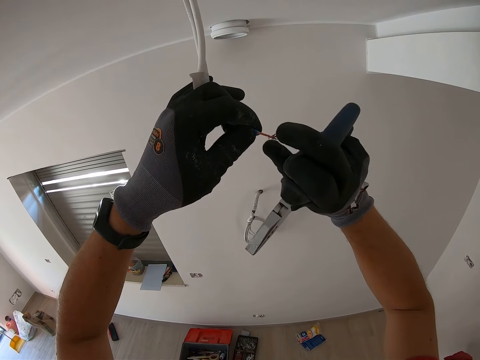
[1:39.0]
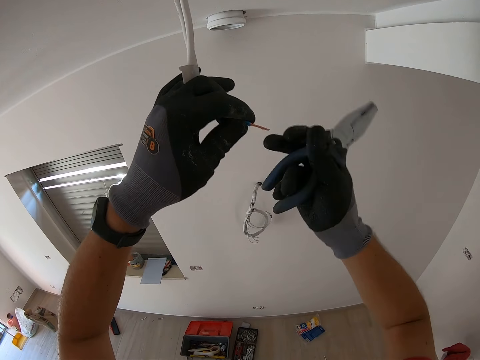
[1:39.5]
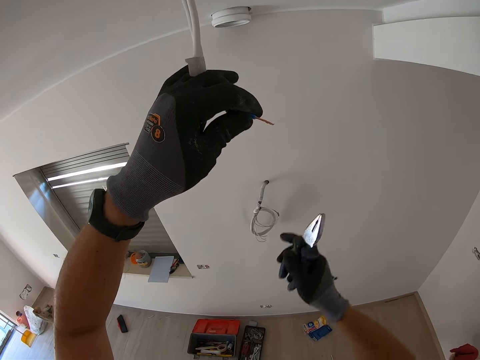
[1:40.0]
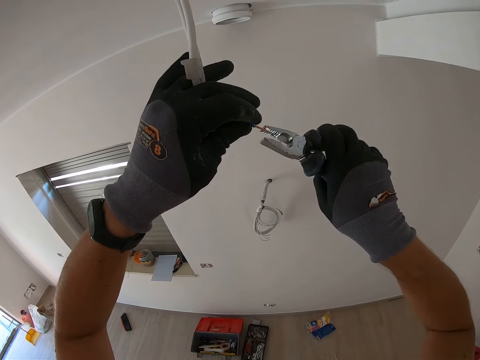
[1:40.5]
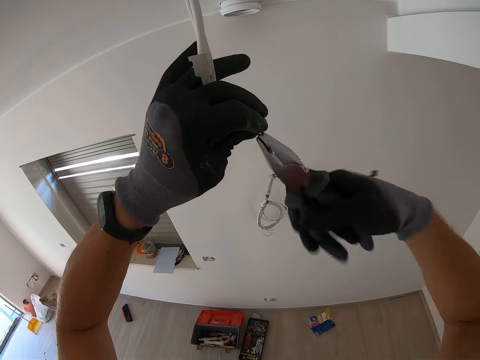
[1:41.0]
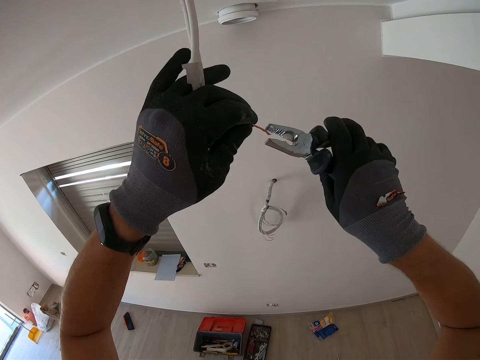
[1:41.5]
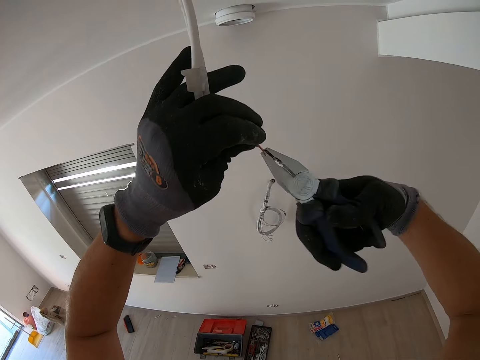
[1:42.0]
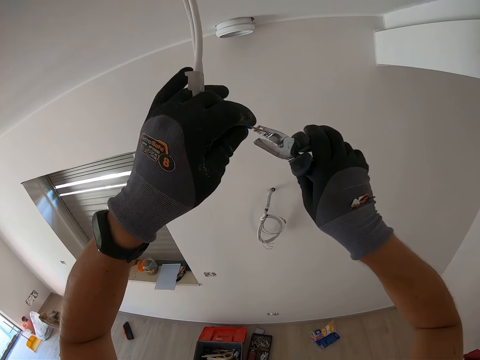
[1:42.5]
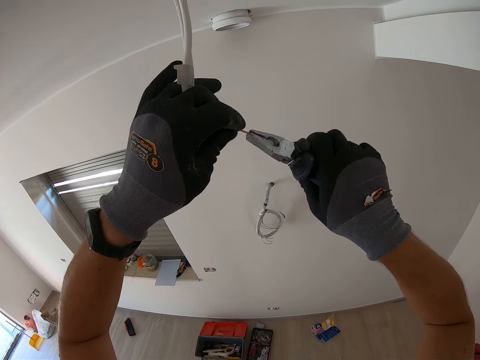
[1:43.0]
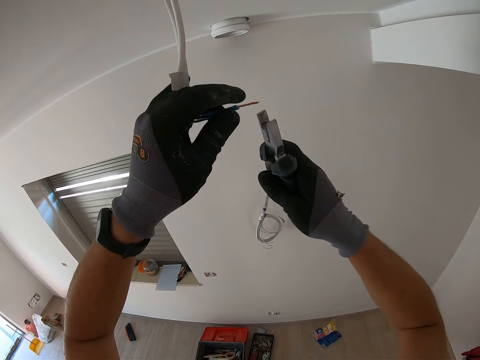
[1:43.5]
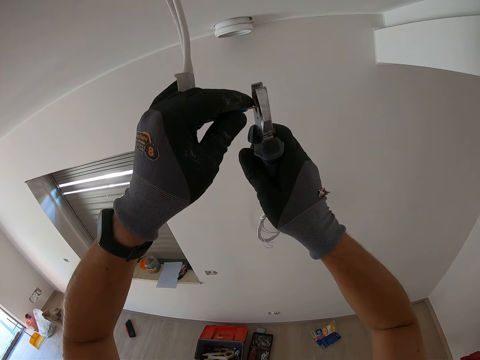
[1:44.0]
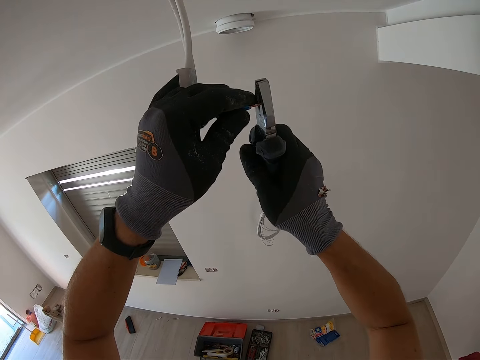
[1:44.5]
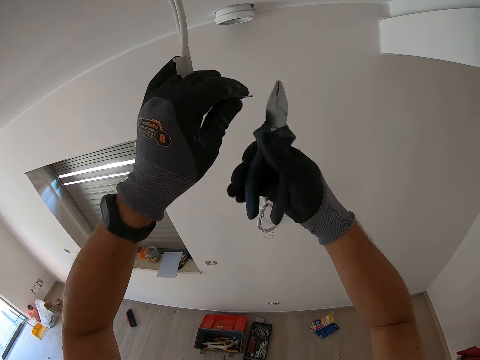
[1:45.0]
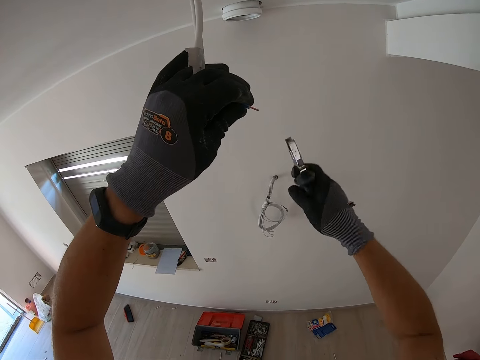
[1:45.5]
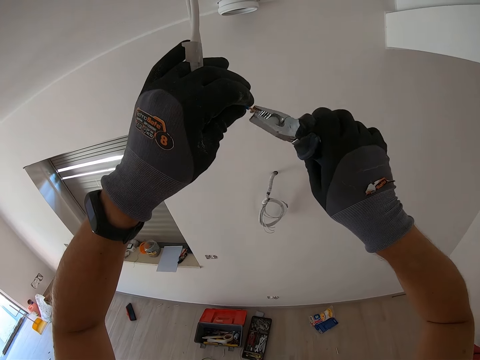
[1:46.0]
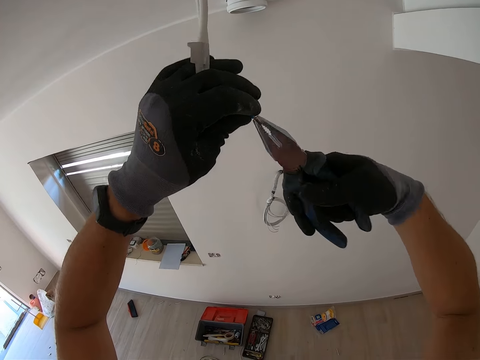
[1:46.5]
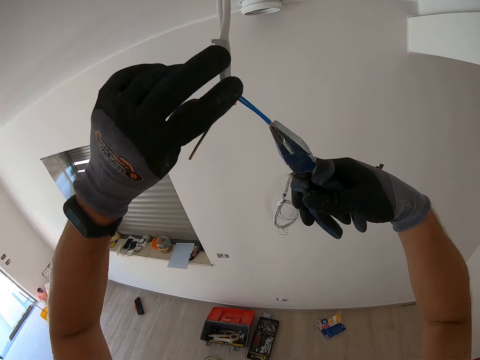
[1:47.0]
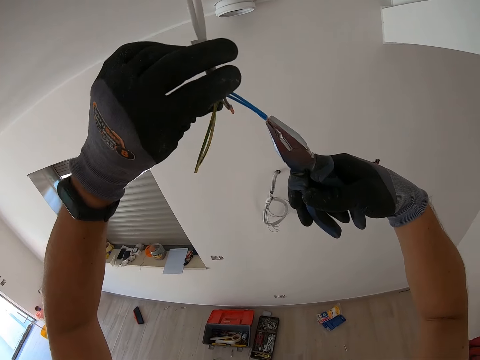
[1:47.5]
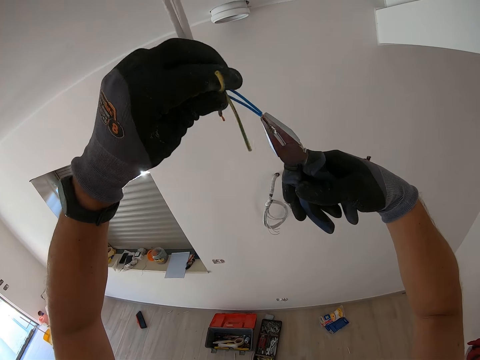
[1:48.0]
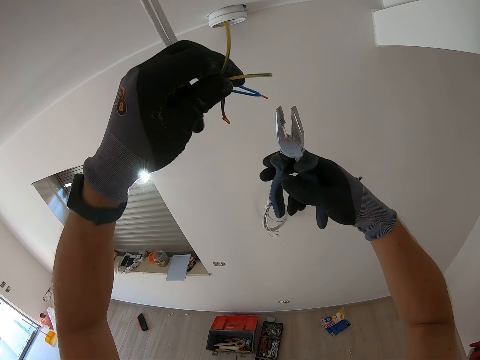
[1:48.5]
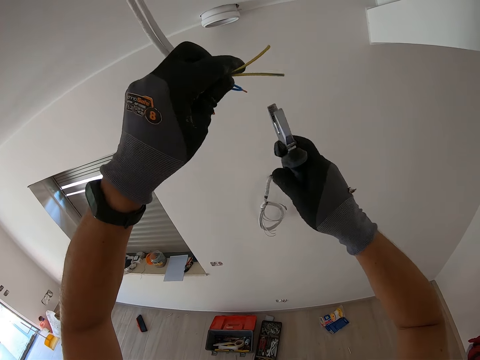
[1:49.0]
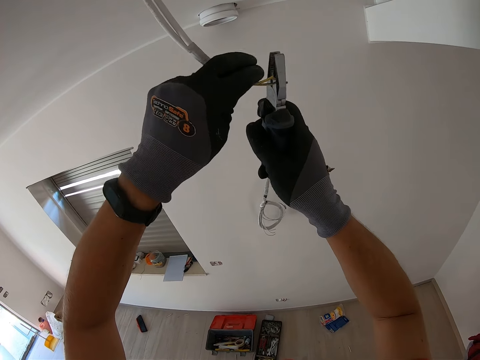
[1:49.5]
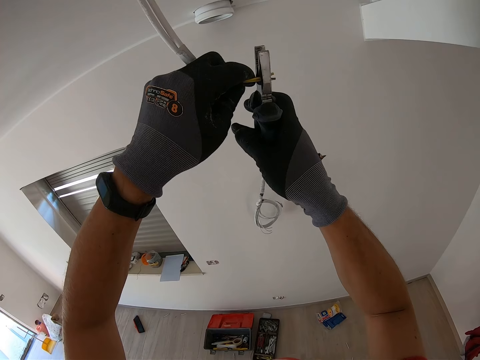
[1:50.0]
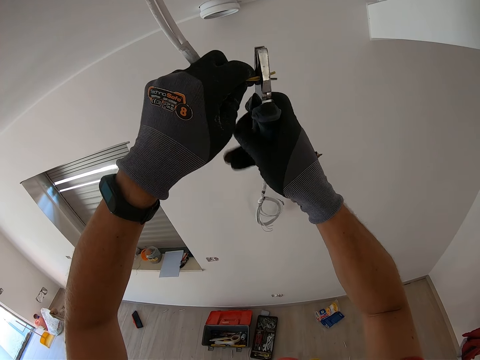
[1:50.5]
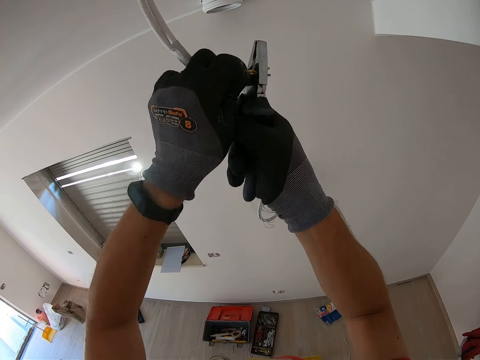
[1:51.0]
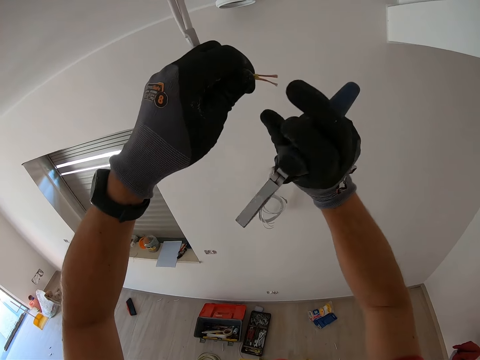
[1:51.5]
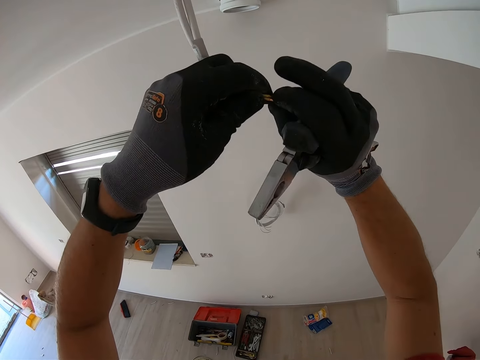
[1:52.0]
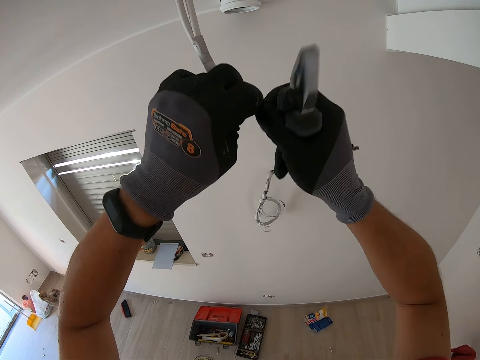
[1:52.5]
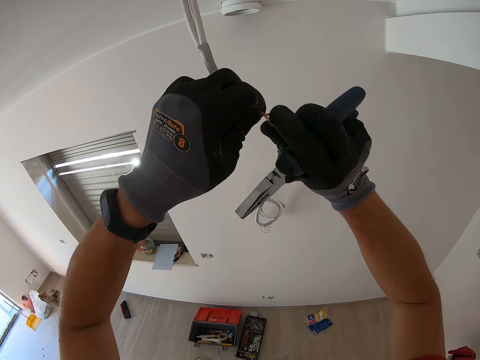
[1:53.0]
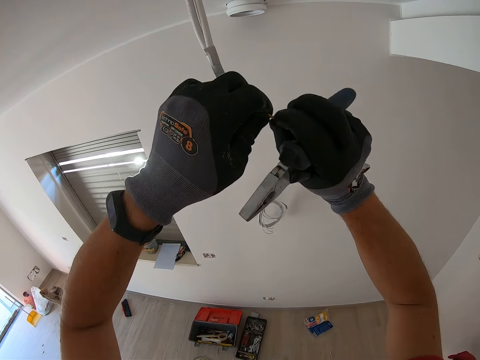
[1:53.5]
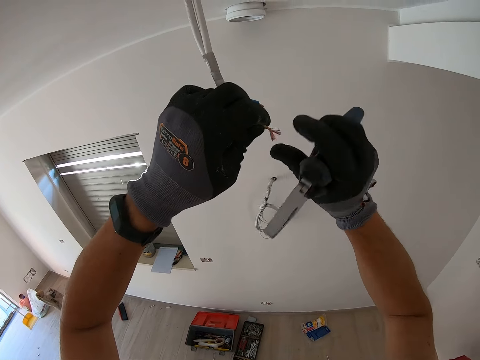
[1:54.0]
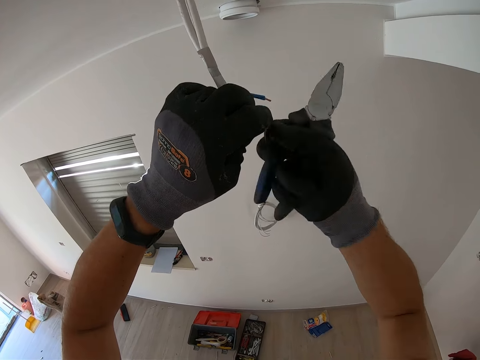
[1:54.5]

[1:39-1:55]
The camera wearer twists a wire with pliers. They cut the wire edge with the pliers. They twist the wire with the pliers. They separate the yellow color wire and hold the pliers. They strip the wire cover with the pliers. They twist the wires and hold the pliers.

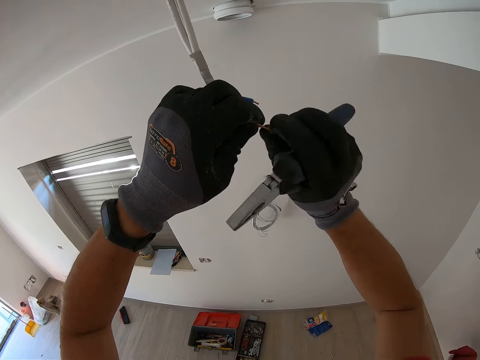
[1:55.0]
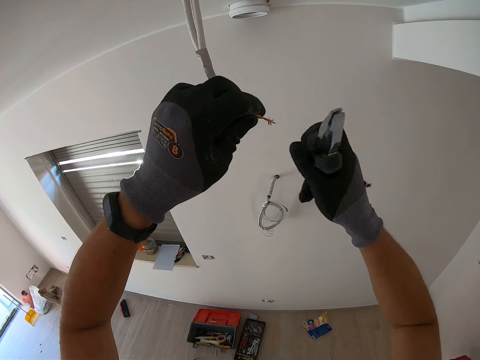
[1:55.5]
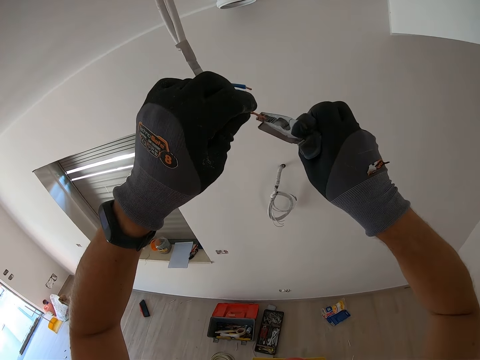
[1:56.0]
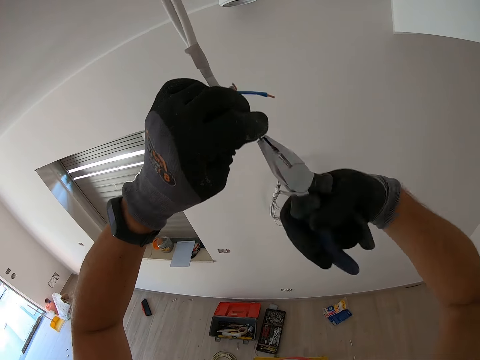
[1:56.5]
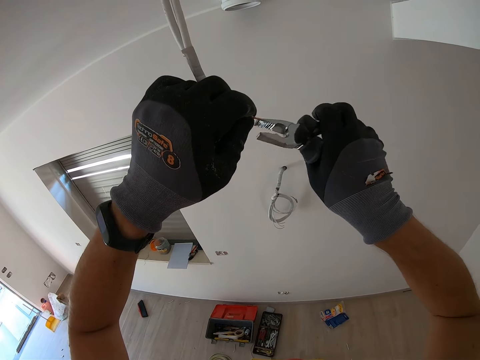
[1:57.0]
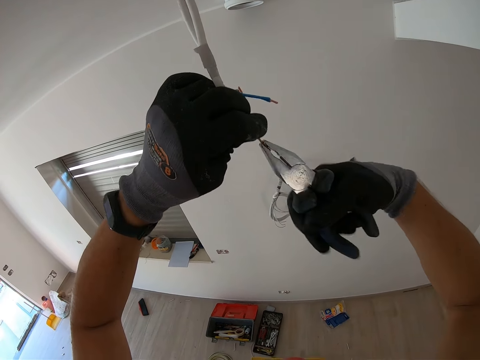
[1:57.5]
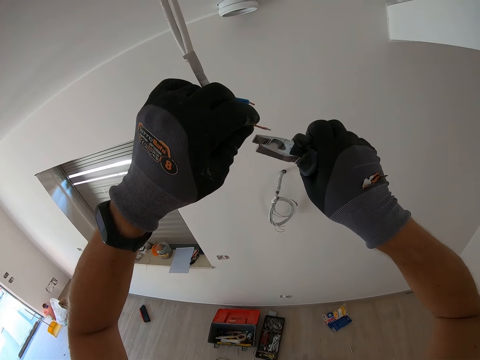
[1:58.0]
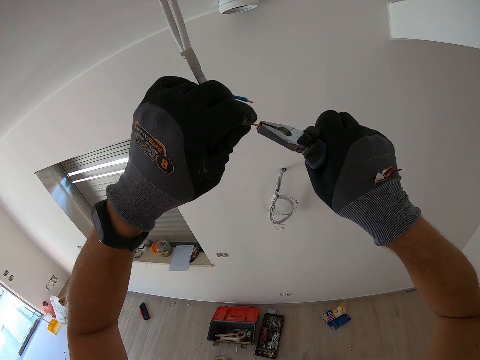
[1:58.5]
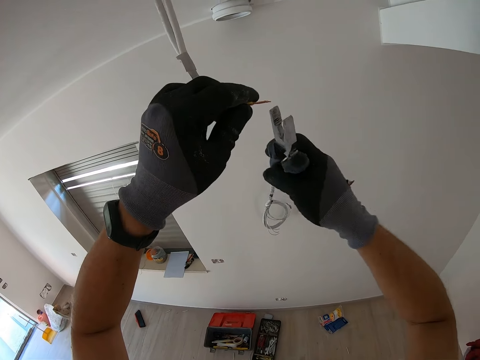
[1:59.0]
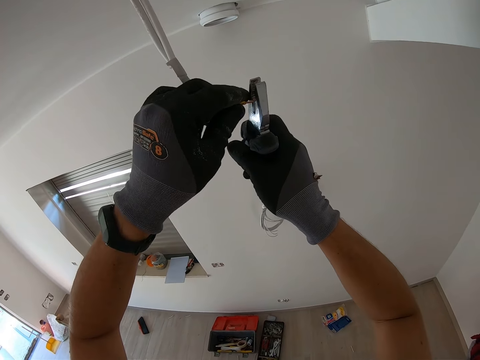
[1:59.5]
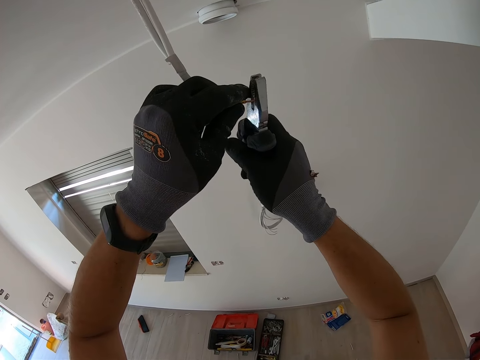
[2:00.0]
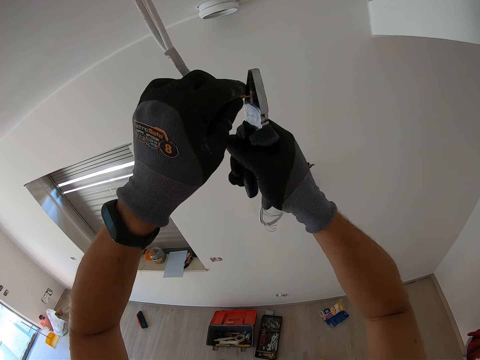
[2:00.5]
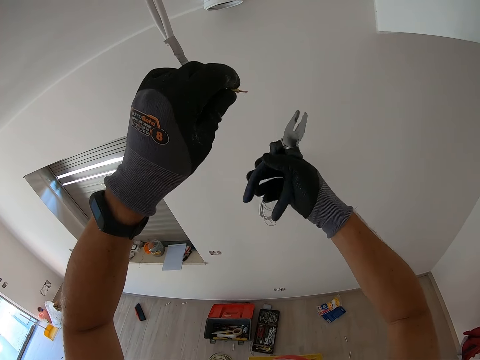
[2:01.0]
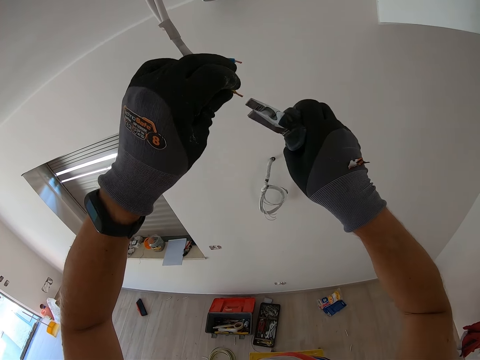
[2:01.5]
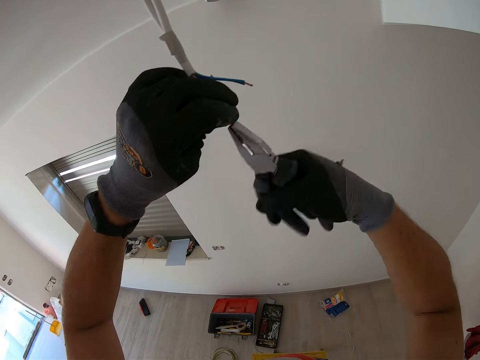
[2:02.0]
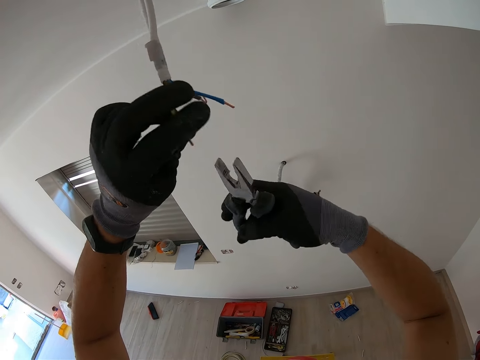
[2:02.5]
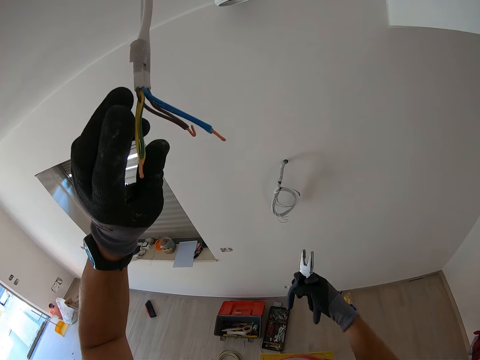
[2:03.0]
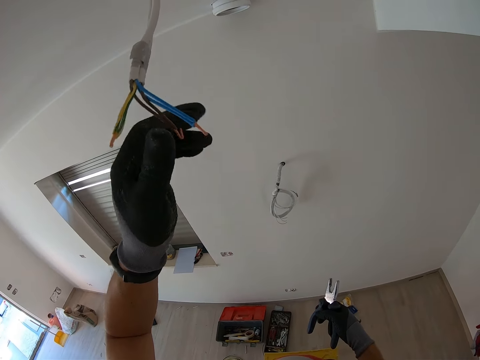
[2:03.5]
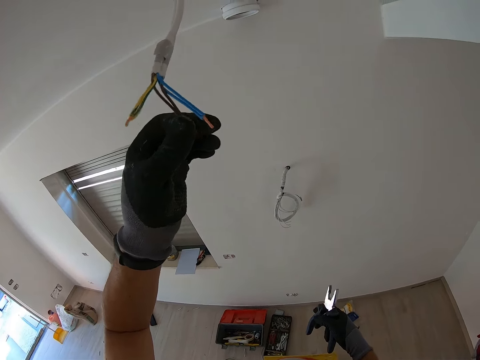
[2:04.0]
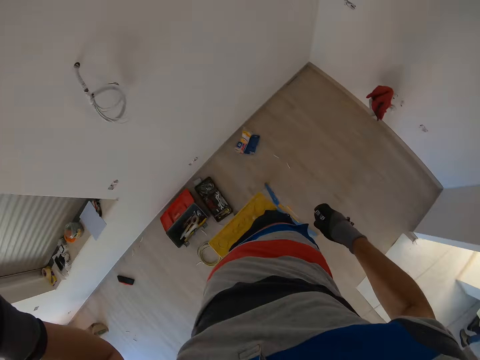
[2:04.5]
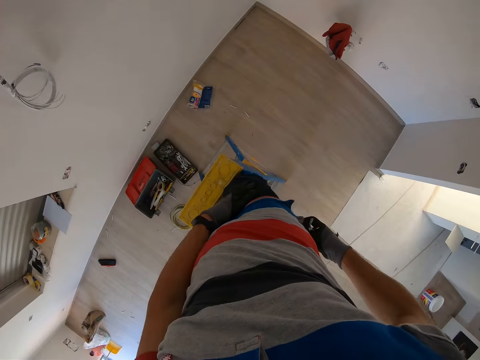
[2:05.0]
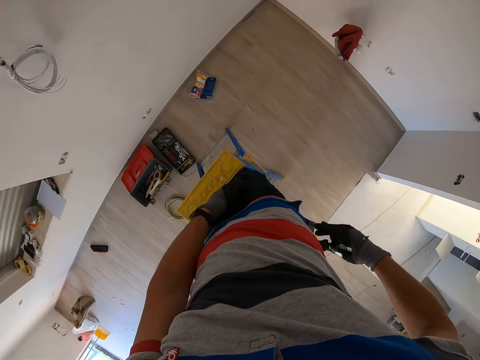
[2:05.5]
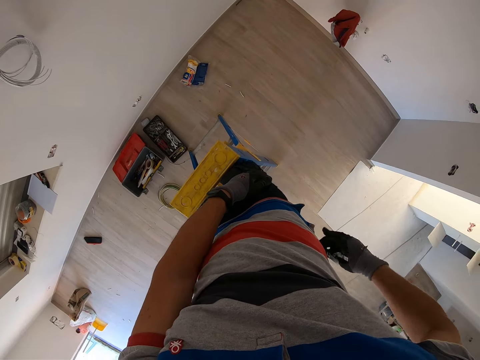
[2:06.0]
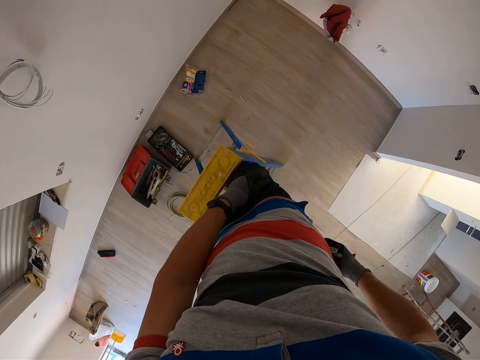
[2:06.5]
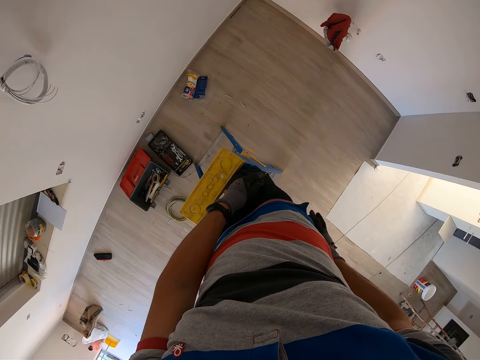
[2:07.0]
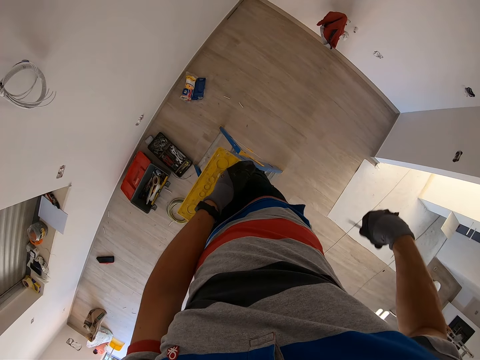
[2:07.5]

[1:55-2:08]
The camera wearer twists a wire with pliers. They cut the wire edge with the pliers. They twist the wire with the pliers. They hold the pliers and check the wires. They take out a screwdriver from the pocket and put the pliers inside the pocket.
